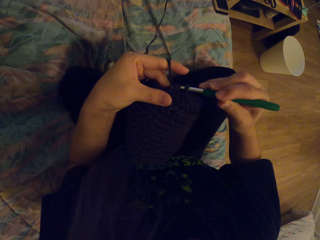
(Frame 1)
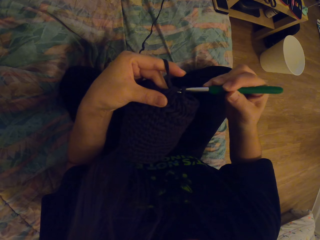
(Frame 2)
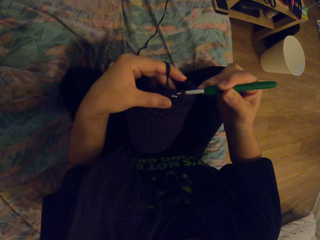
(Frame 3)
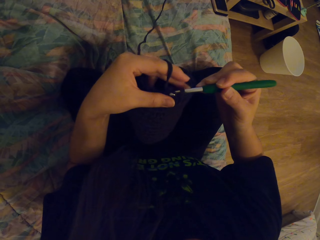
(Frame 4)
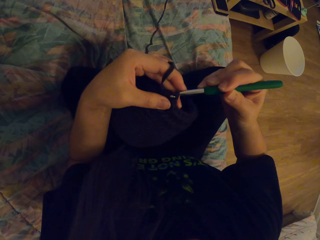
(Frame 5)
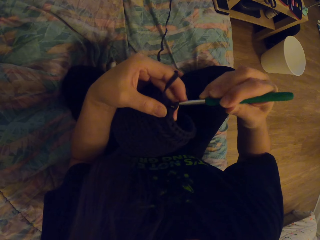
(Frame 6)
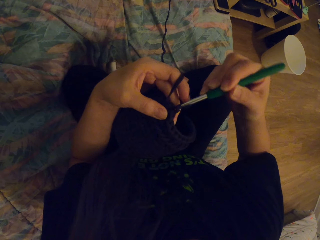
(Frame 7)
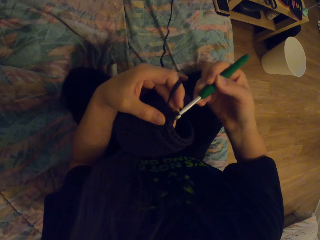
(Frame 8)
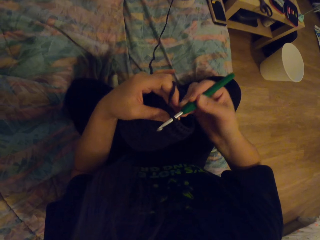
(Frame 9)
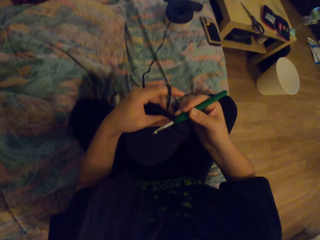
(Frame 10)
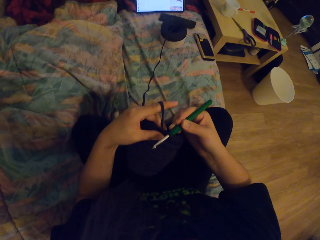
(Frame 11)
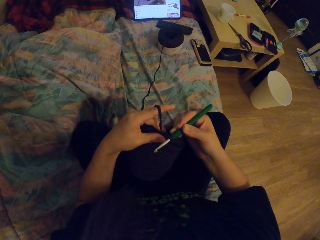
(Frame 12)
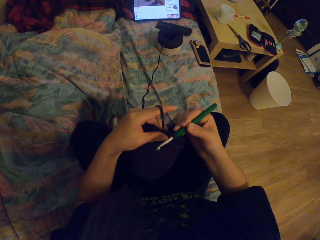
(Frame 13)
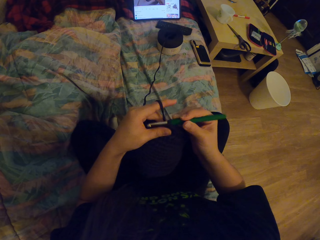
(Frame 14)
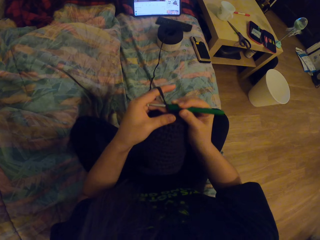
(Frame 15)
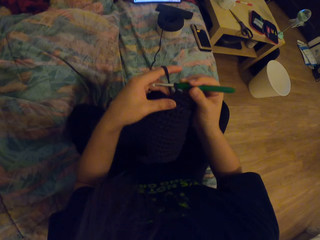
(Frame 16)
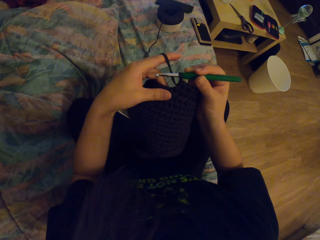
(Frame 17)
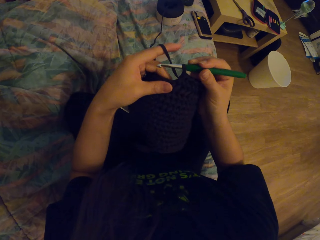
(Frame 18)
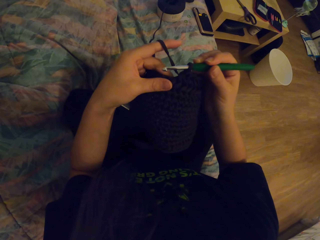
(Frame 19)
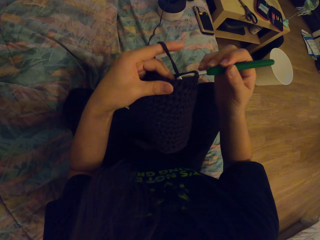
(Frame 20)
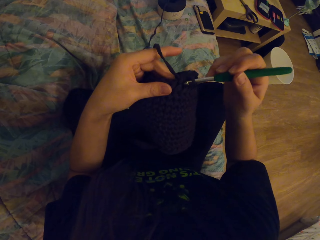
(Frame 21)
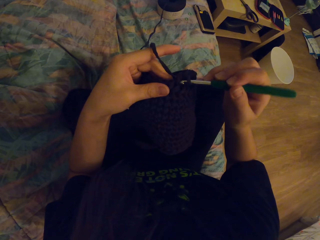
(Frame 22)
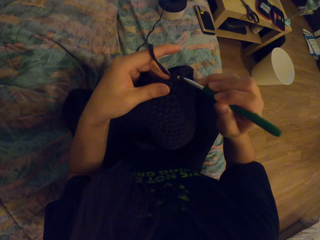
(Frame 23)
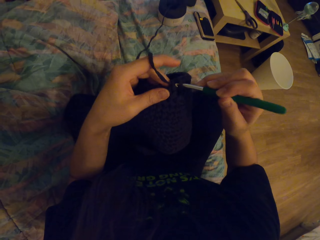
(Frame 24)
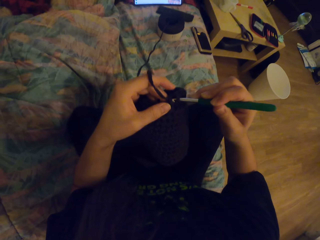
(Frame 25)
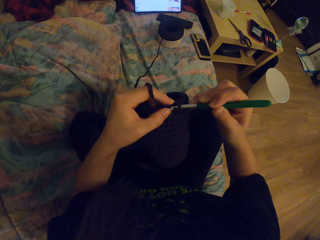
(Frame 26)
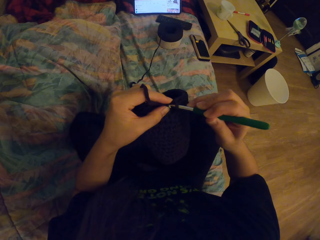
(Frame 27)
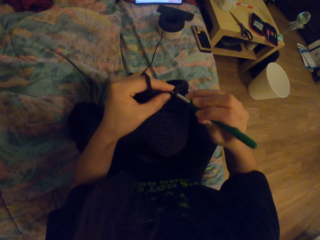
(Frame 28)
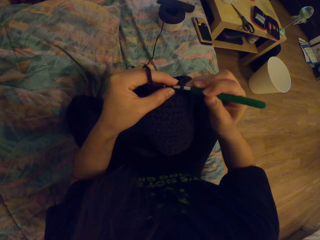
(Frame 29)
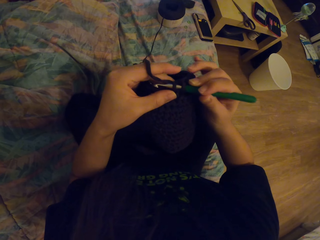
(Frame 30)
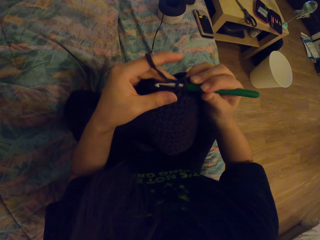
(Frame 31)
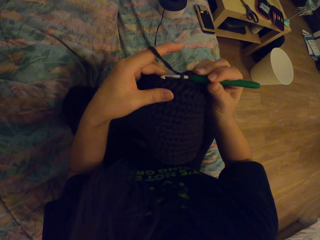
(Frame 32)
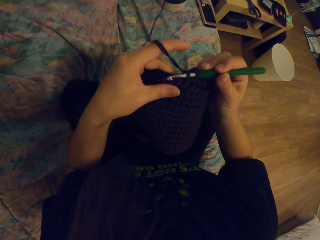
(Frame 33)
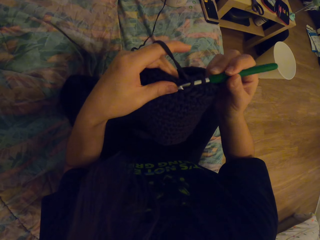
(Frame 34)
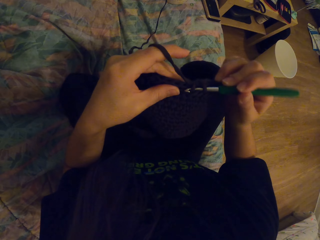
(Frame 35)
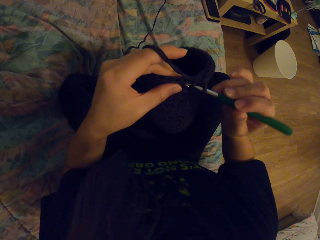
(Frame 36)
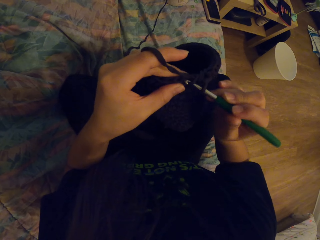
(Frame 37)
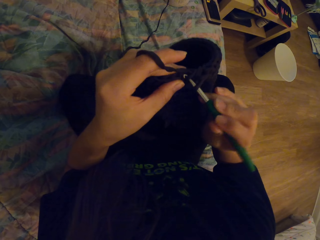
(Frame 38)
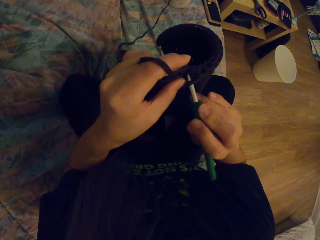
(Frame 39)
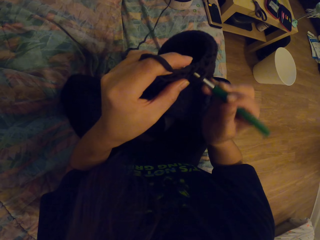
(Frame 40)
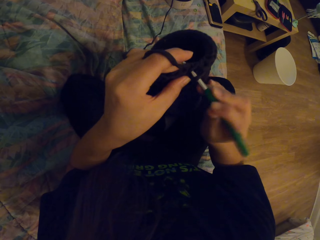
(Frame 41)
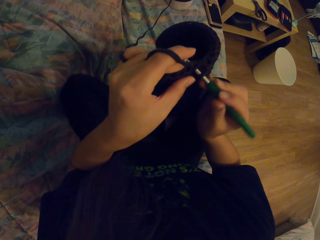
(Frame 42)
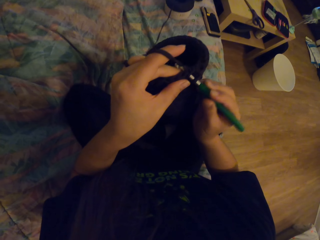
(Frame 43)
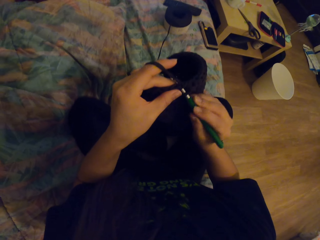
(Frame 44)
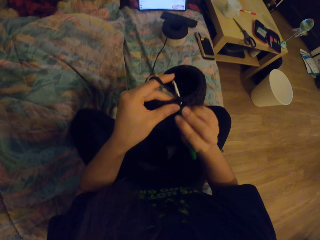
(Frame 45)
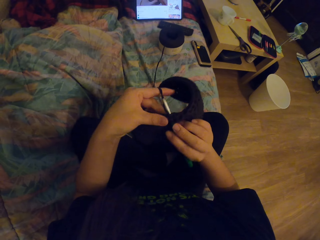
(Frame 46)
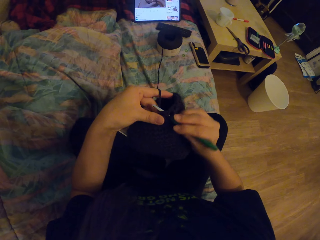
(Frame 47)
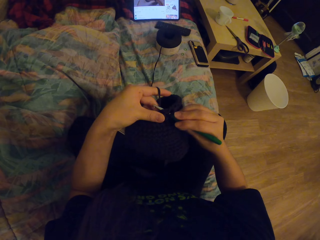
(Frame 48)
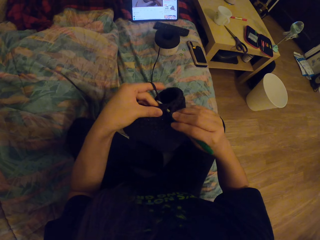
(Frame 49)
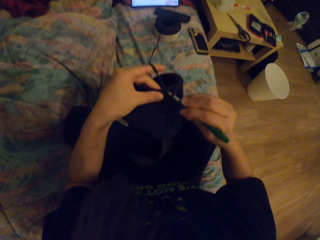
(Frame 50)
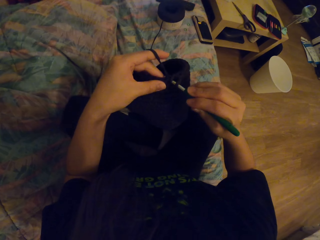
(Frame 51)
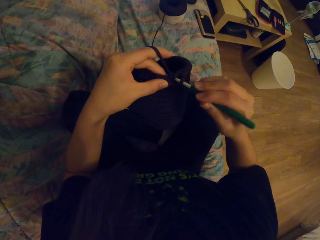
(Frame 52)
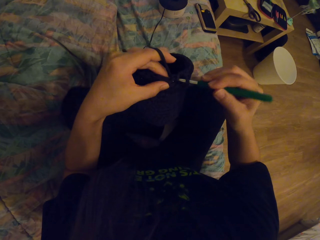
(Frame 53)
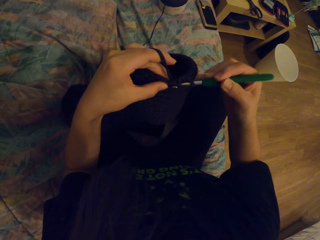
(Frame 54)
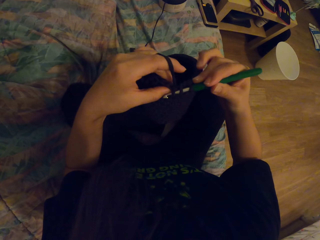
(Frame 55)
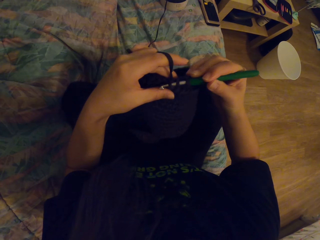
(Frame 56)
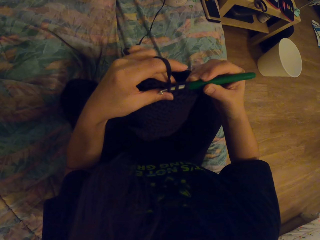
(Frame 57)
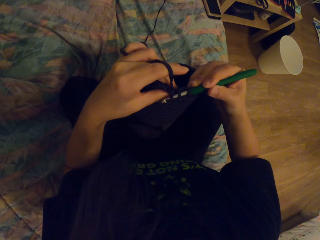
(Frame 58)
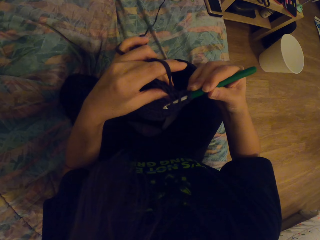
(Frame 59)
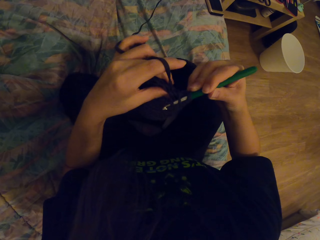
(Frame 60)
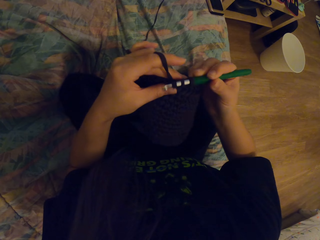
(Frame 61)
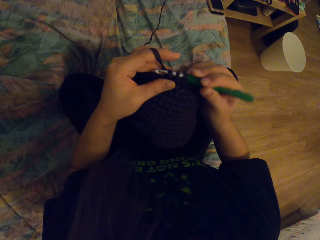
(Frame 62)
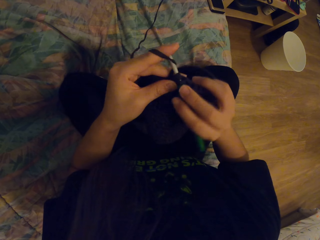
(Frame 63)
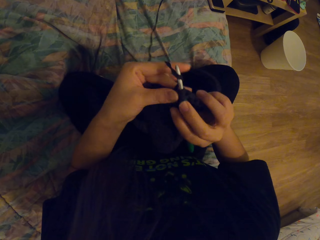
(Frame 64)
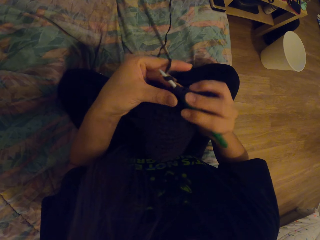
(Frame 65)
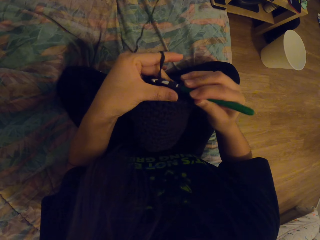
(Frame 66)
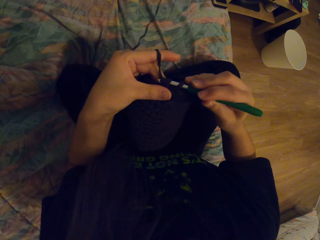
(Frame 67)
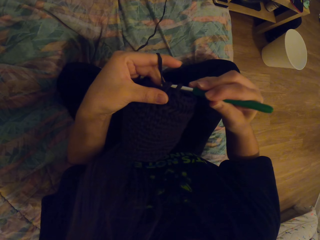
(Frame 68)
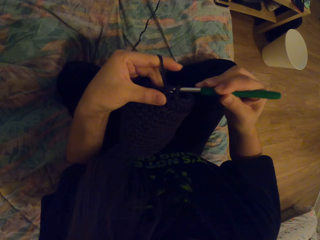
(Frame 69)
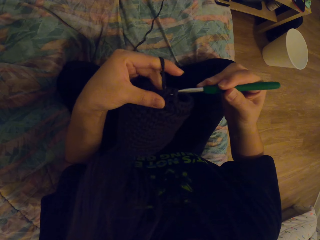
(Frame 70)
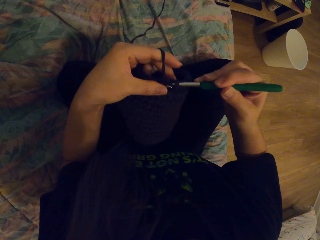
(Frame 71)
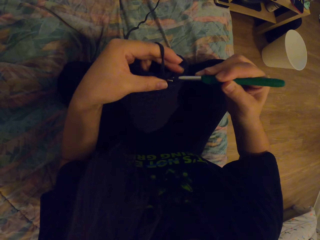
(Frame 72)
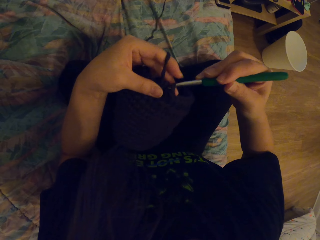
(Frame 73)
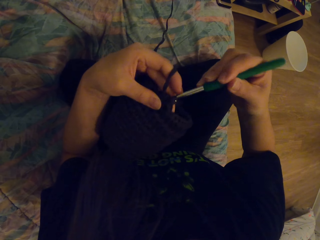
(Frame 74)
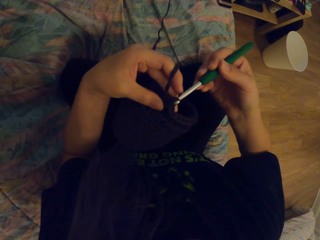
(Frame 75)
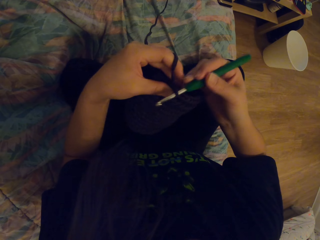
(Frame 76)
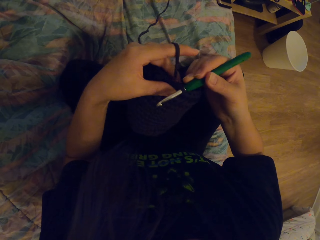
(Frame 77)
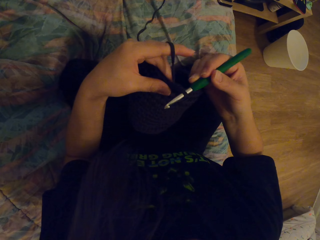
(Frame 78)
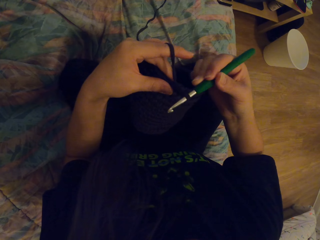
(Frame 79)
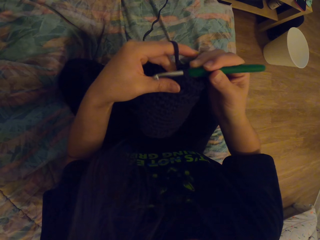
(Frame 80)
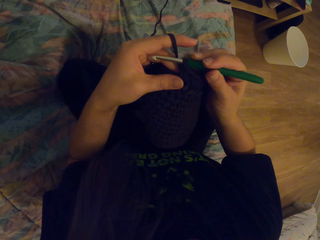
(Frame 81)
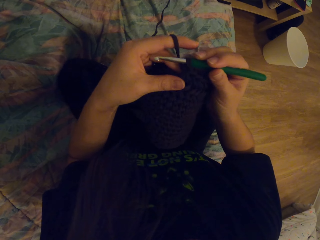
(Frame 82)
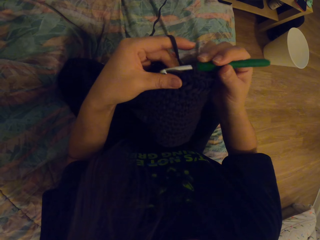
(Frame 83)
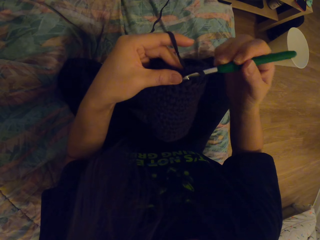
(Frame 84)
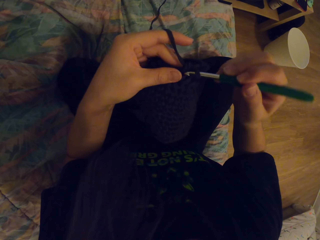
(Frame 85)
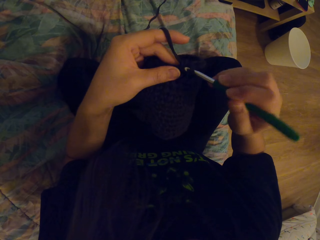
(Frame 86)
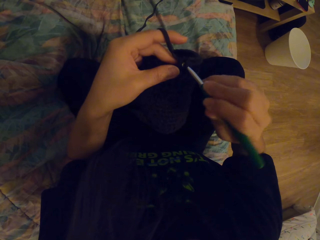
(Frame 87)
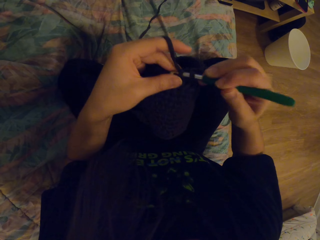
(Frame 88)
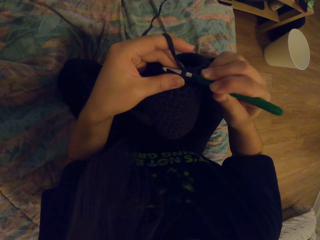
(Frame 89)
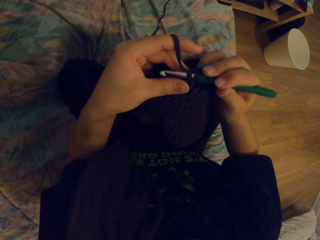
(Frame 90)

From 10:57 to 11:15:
The camera wearer moves the fabric with the hand. They weave the fabric with the crochet. They hold the fabric in the crochet. They weave the fabric with the crochet.

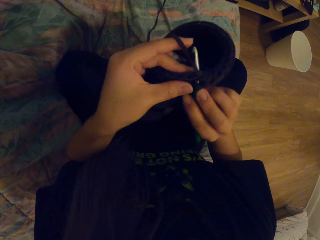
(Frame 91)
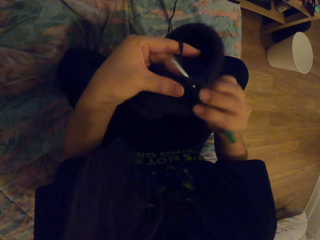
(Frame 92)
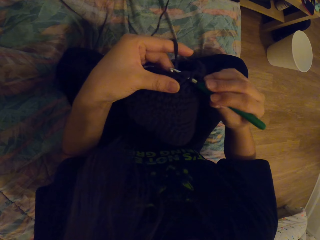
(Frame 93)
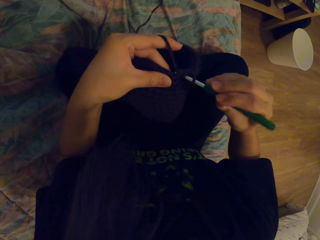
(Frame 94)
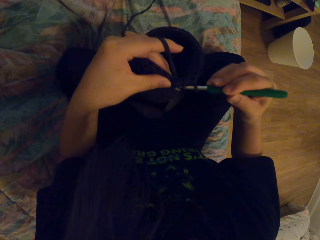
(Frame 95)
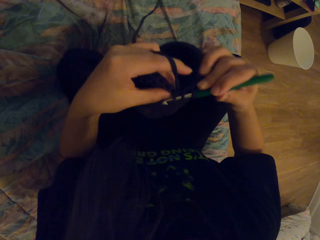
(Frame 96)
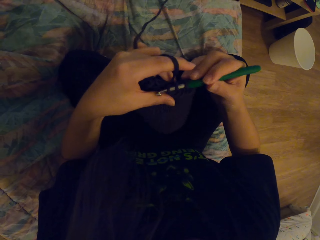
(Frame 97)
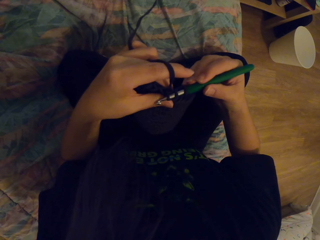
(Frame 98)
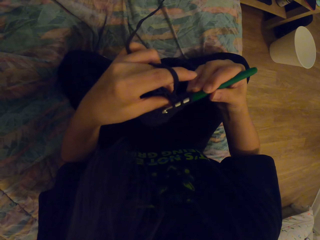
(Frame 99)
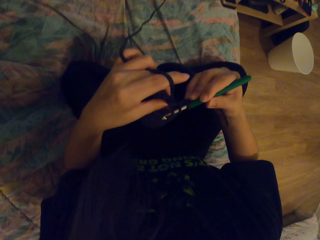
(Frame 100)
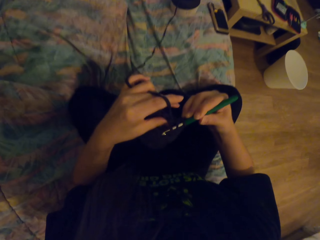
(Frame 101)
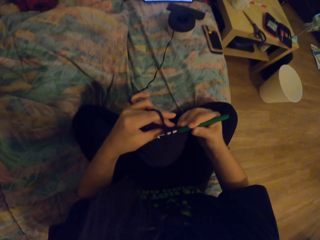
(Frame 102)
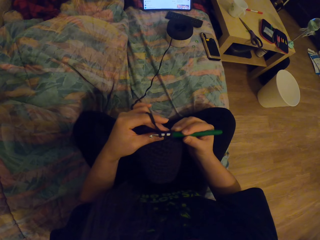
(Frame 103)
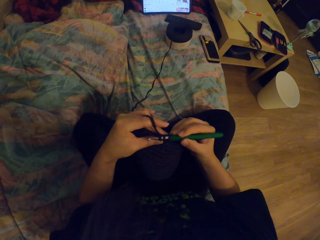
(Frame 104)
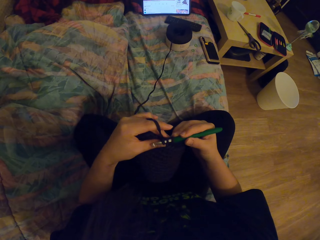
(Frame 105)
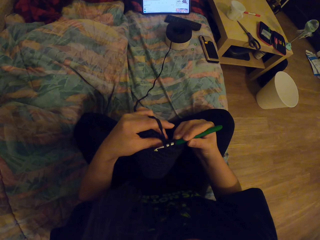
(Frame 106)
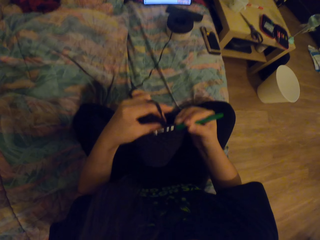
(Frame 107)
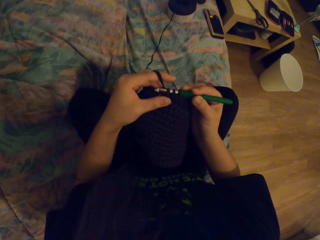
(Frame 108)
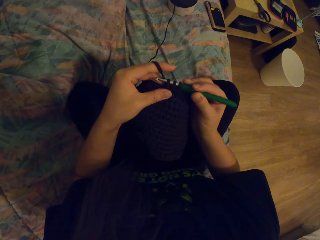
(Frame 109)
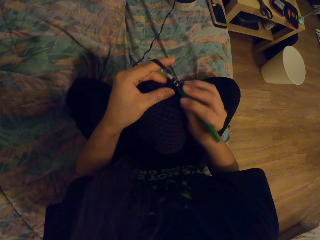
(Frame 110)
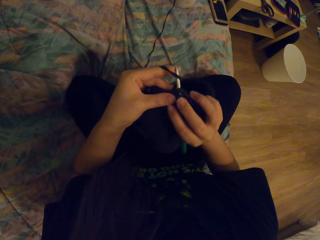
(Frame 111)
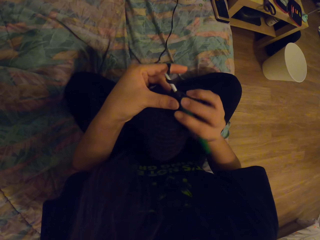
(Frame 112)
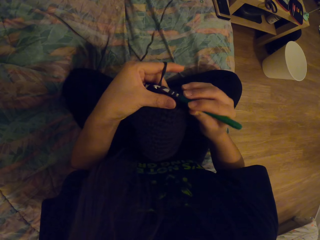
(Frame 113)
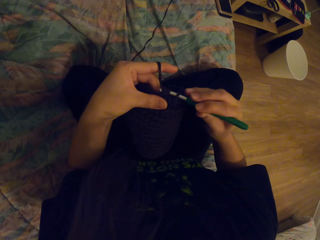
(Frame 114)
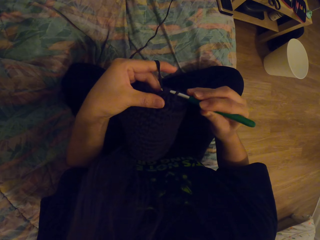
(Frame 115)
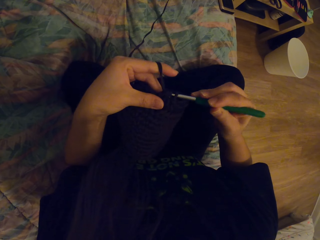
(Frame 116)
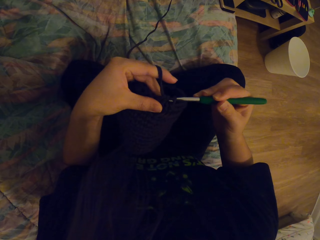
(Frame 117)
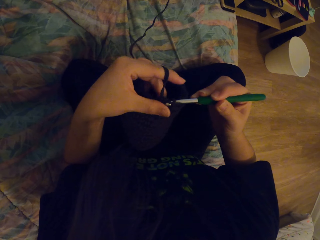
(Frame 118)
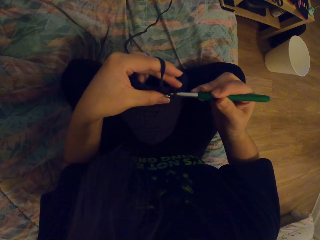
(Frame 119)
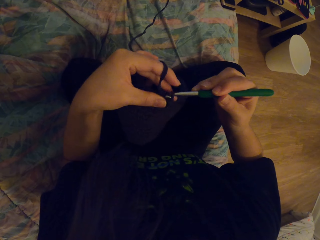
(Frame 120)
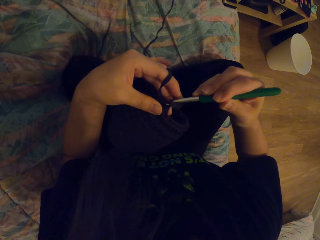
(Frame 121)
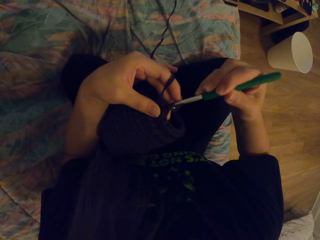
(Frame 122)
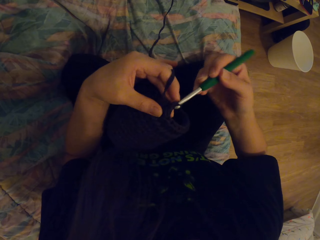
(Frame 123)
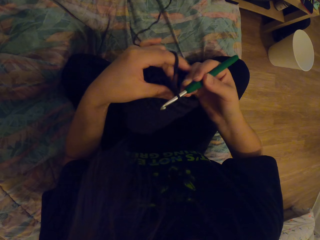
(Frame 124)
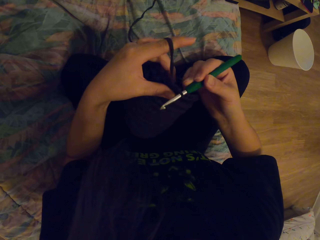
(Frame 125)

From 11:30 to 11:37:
The camera wearer holds the fabric in the crochet. They weave the fabric with the crochet.
